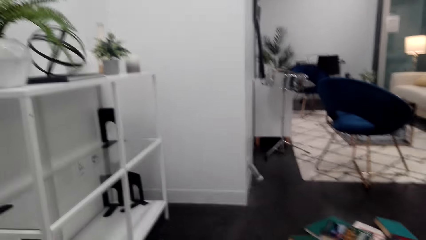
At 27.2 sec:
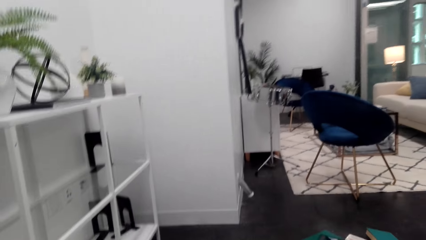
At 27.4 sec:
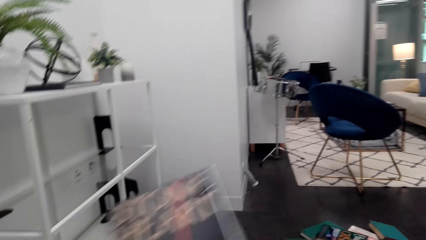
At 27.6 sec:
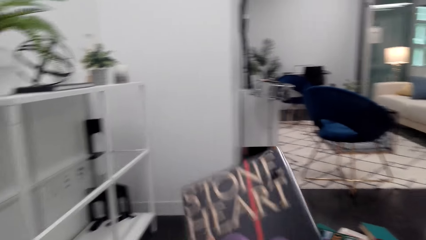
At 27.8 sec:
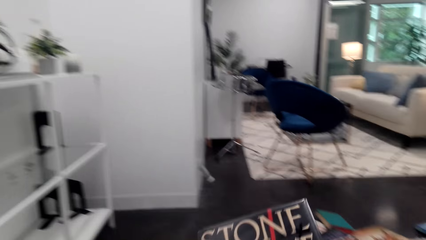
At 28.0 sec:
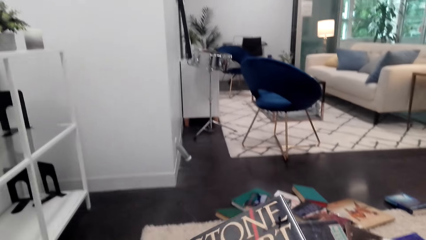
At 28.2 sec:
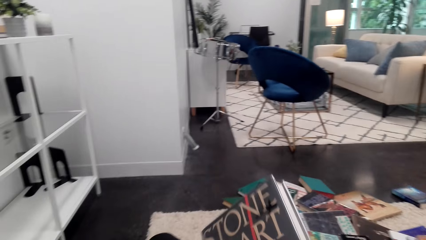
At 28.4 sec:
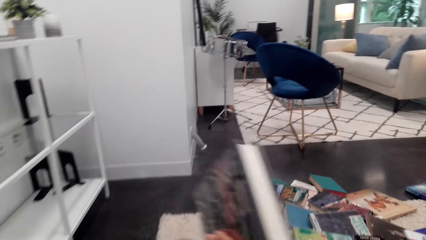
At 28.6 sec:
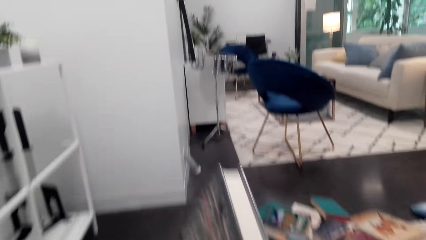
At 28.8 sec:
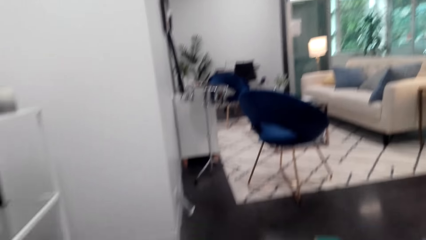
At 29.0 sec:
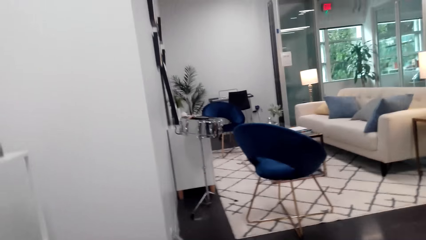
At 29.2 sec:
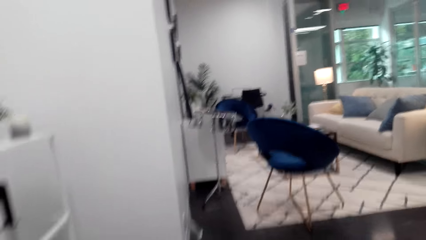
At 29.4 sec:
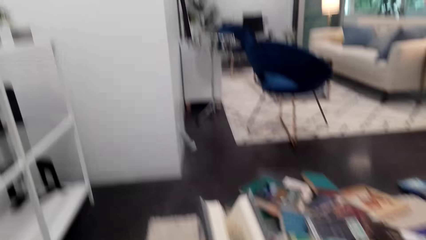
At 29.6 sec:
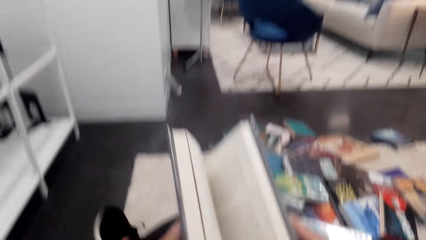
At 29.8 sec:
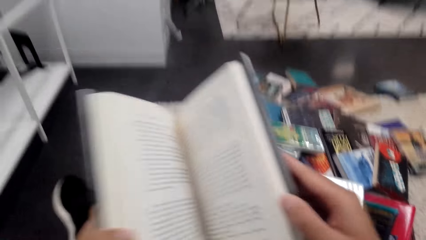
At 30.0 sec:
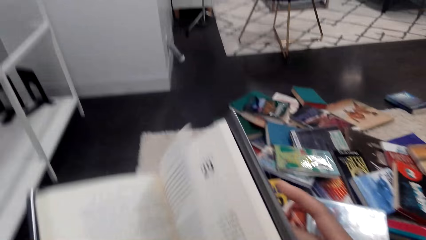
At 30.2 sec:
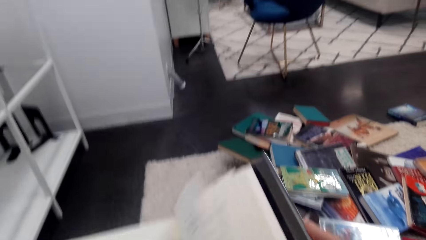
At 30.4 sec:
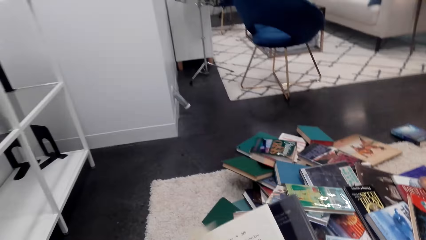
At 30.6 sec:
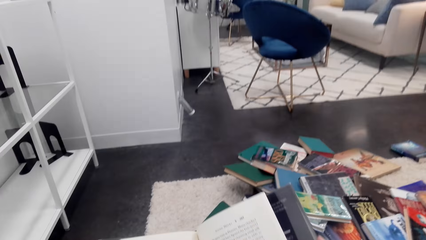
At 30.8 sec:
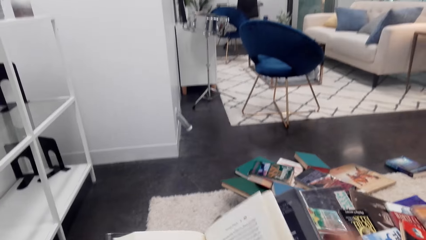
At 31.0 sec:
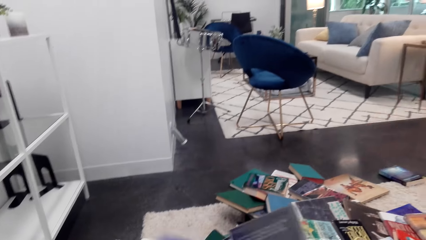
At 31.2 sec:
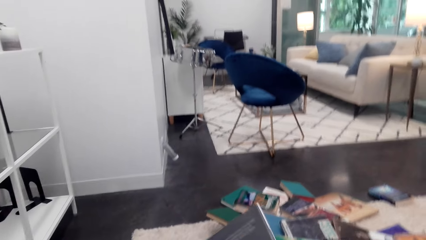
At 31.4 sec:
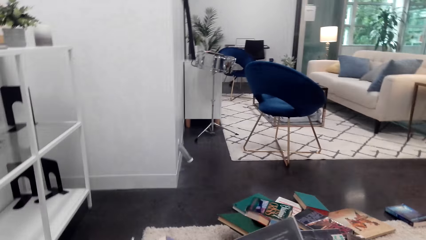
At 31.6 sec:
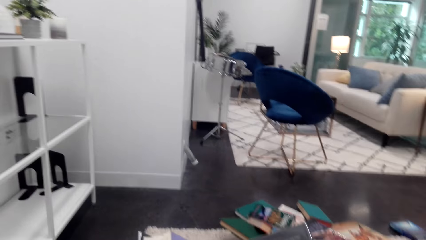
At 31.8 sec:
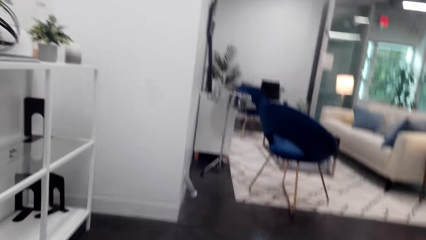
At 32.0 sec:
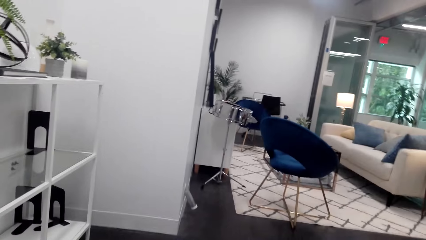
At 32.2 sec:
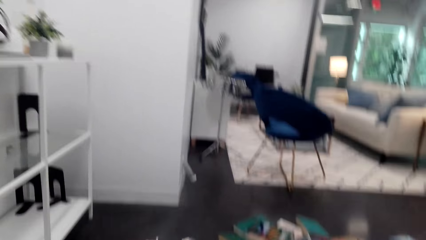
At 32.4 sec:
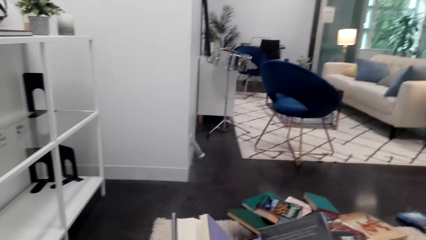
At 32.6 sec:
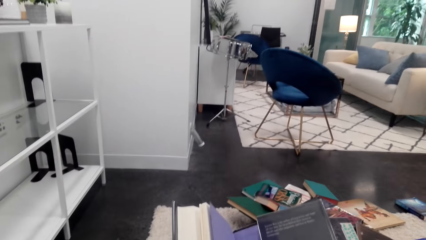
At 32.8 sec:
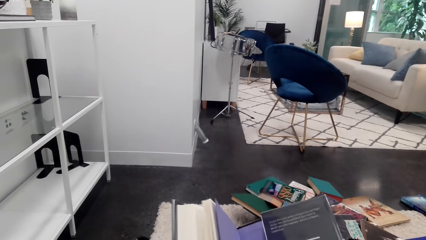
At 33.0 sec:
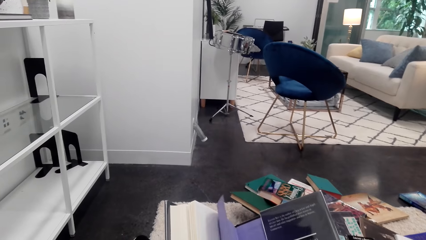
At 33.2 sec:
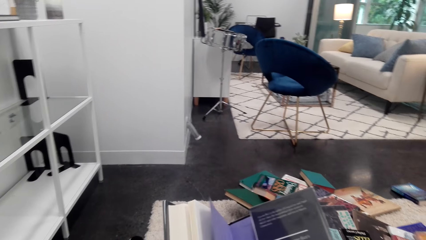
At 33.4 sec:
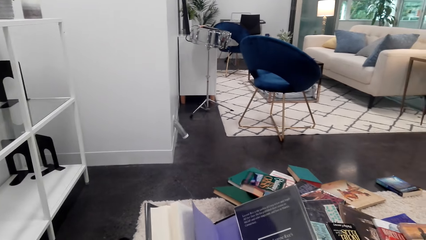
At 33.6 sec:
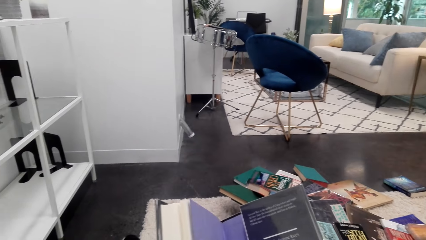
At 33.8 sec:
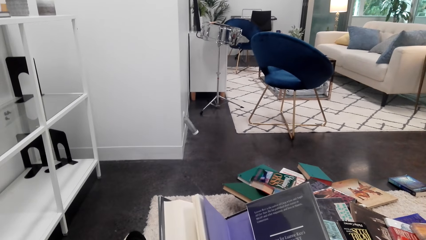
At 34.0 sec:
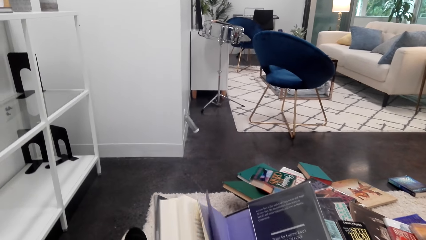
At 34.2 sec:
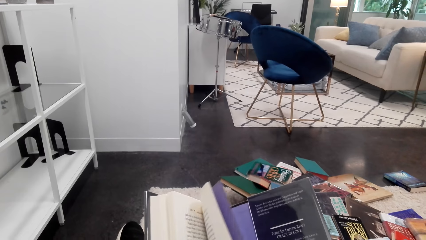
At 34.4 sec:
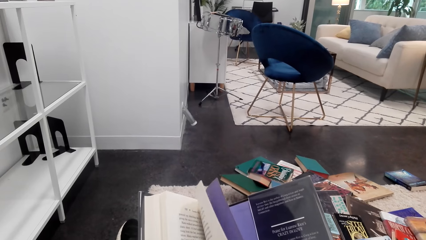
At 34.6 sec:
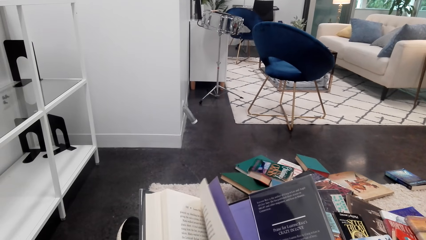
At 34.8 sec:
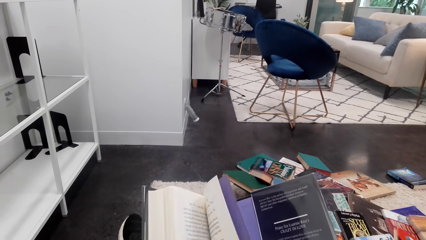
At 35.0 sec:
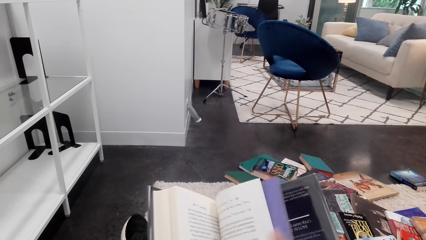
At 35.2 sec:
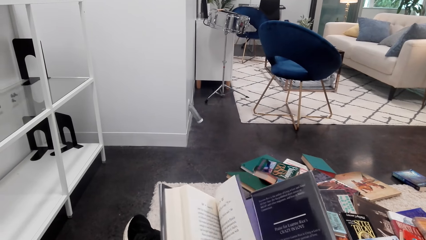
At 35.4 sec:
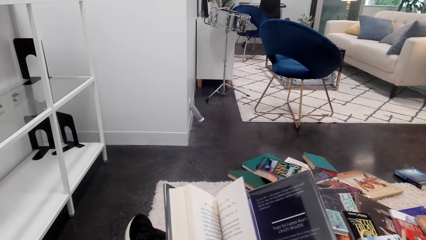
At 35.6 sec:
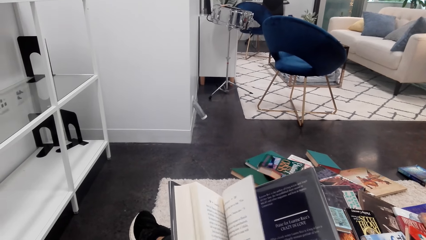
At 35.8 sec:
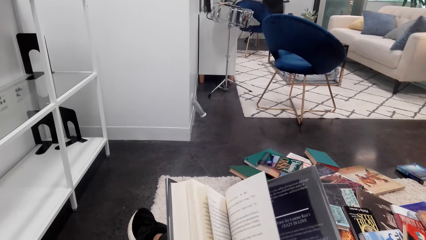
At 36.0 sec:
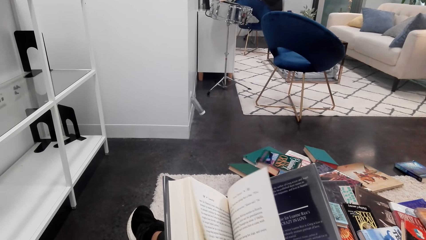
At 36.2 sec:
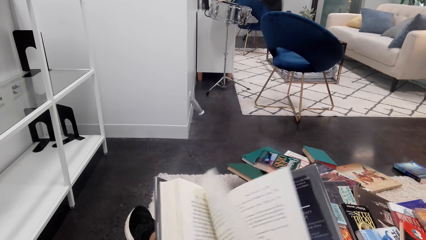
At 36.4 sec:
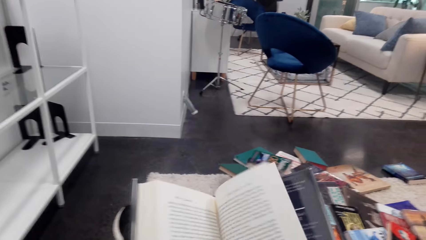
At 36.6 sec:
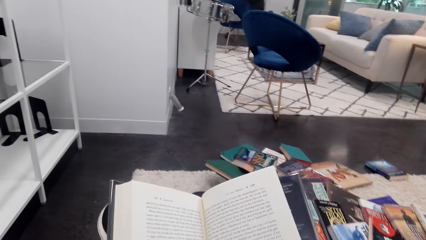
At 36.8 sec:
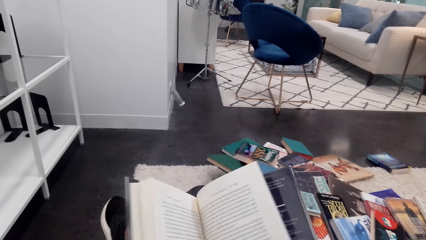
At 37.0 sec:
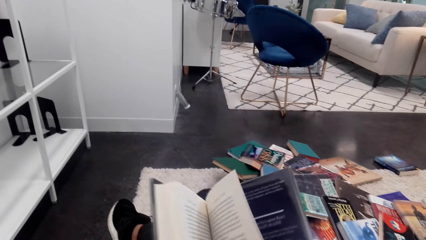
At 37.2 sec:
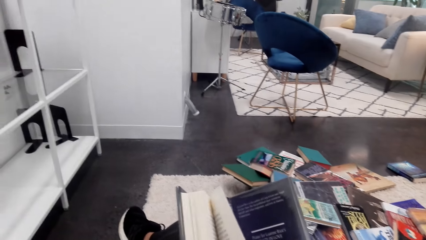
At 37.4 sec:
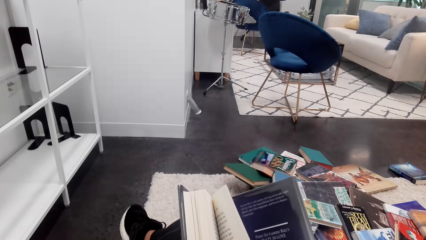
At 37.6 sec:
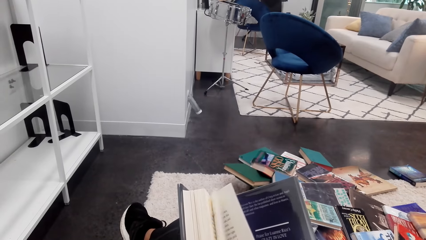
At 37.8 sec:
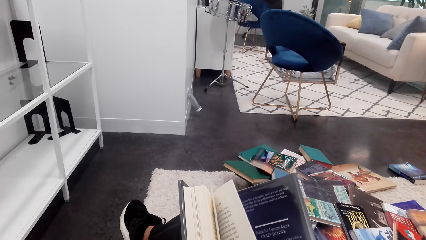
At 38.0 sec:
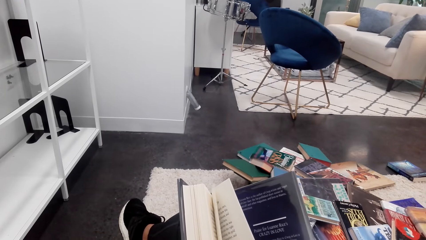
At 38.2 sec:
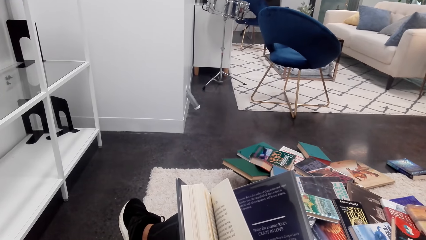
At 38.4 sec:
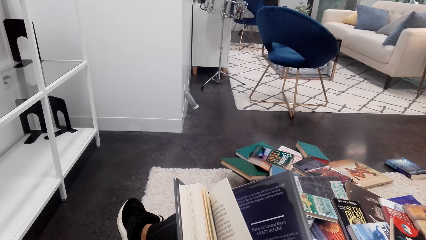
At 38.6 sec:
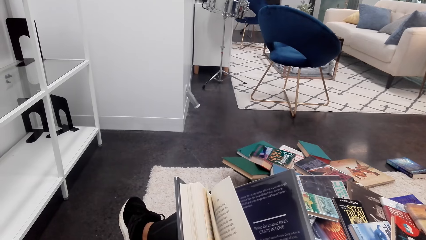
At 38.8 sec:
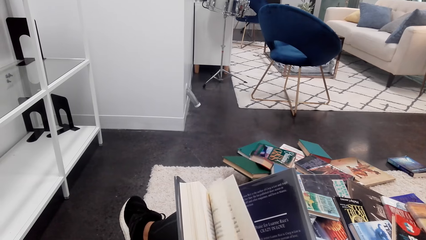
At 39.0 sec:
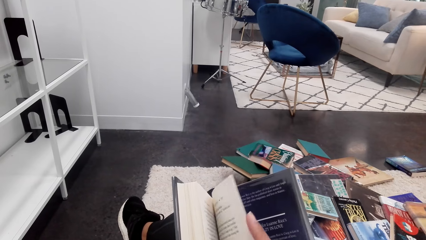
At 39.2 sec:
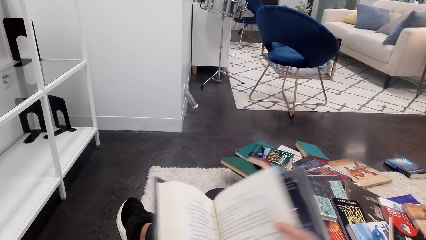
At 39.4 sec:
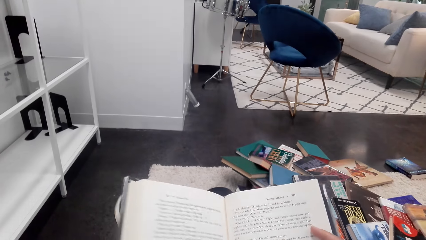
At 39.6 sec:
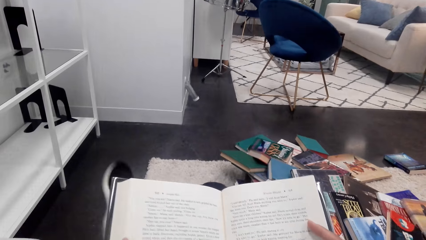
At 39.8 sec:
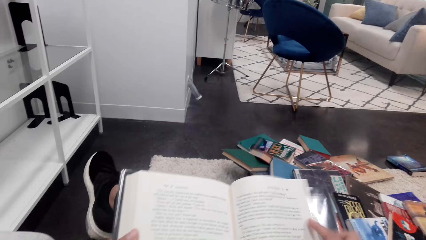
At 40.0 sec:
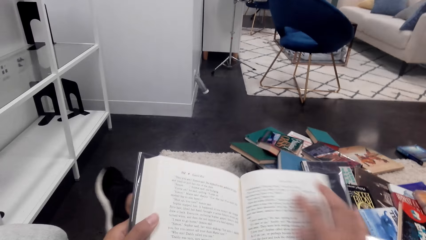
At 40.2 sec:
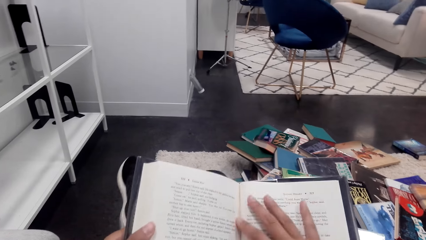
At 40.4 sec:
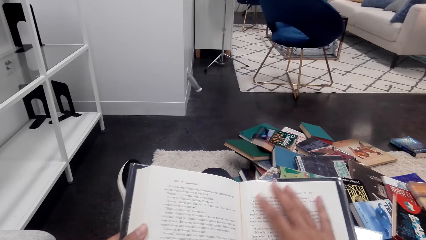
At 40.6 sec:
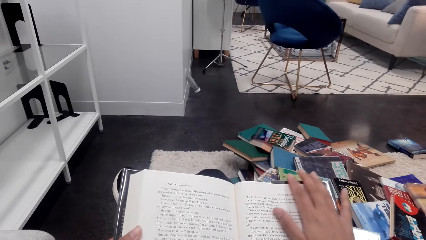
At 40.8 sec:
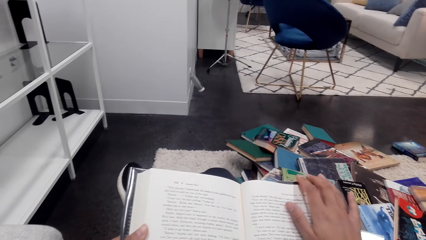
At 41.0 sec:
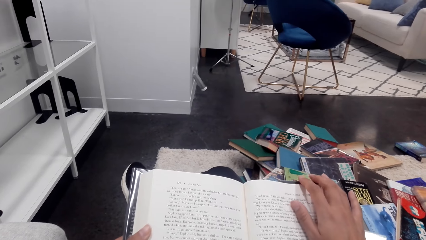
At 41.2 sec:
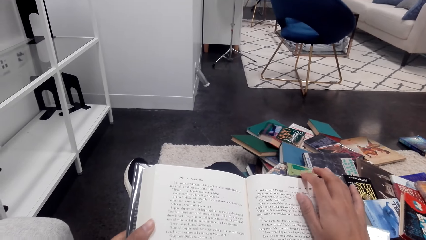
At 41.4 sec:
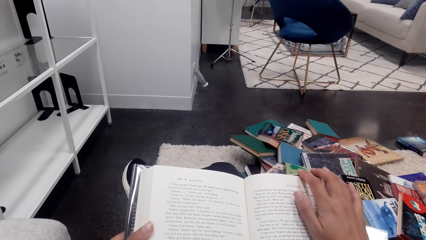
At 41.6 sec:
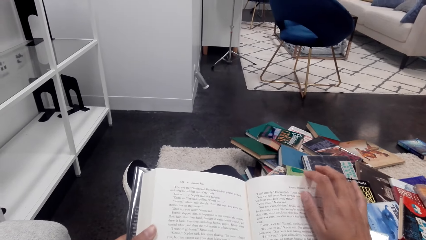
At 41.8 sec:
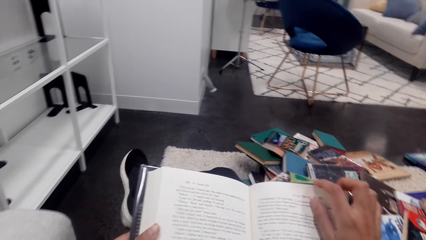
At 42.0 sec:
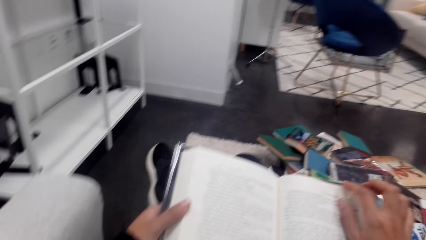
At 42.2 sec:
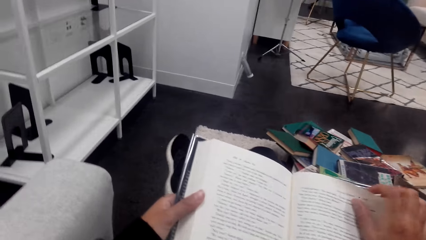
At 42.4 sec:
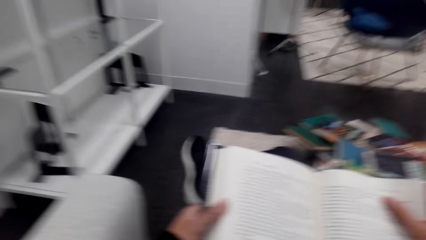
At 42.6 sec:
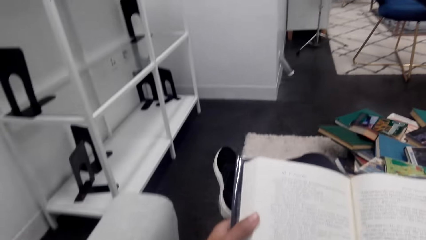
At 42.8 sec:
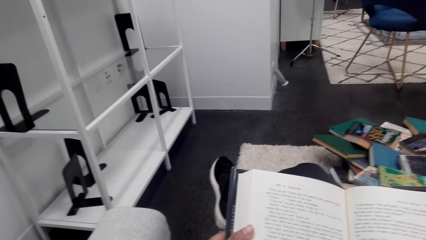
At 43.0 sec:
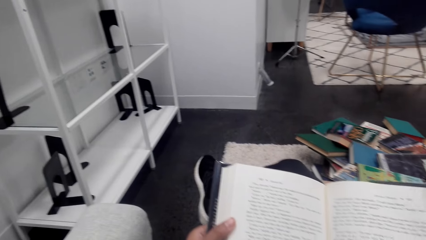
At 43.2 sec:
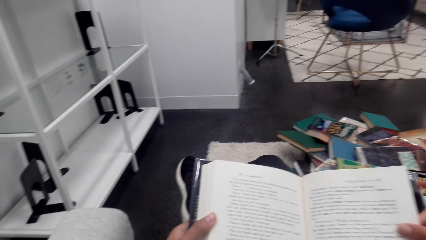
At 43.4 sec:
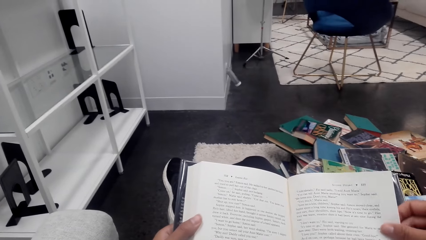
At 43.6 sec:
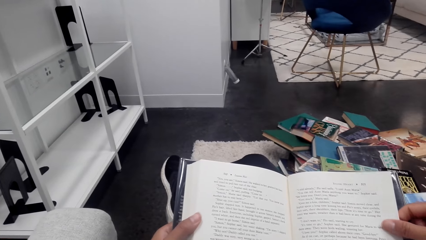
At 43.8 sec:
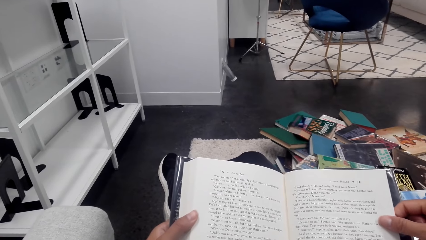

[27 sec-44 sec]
The camera wearer picks up a book on a table. They open the book. They touch the camera using the right hand. They turn the pages of the book. They read the book.
